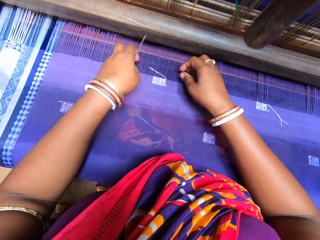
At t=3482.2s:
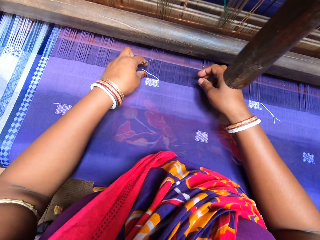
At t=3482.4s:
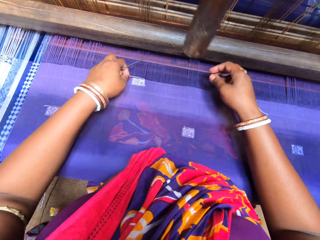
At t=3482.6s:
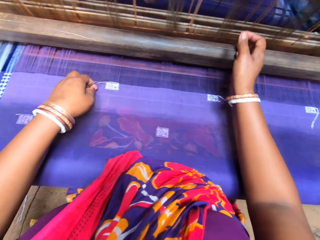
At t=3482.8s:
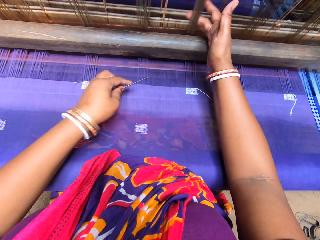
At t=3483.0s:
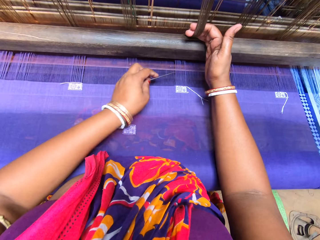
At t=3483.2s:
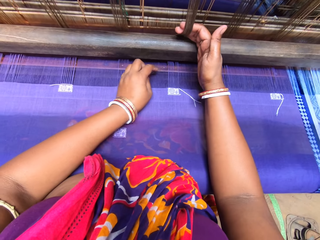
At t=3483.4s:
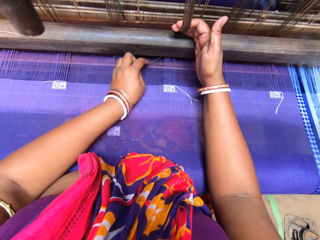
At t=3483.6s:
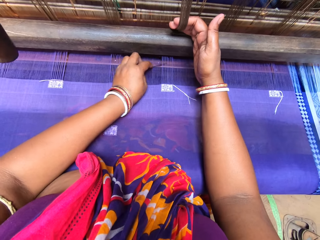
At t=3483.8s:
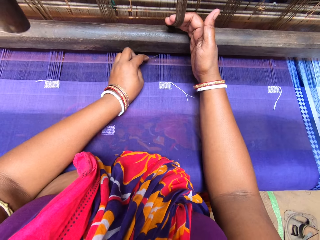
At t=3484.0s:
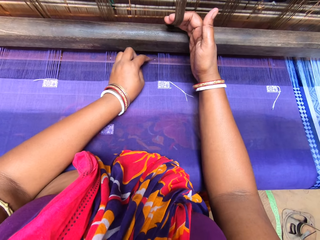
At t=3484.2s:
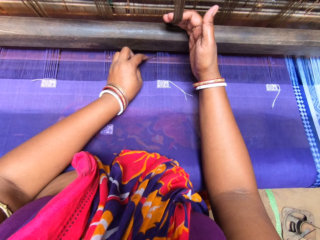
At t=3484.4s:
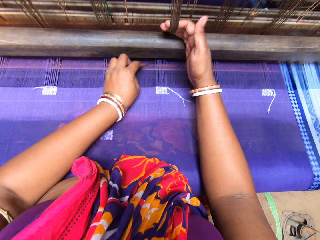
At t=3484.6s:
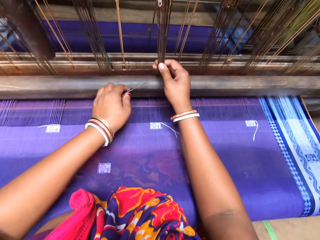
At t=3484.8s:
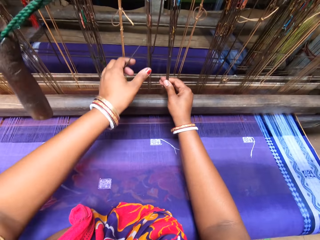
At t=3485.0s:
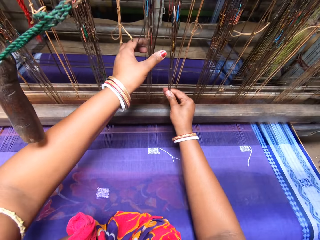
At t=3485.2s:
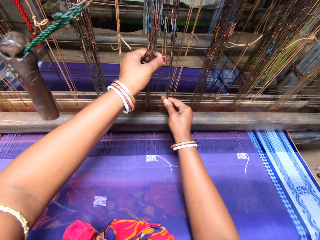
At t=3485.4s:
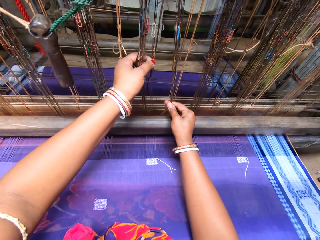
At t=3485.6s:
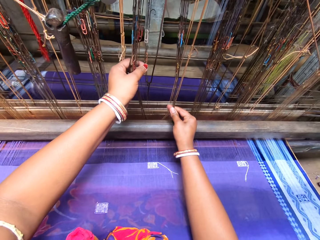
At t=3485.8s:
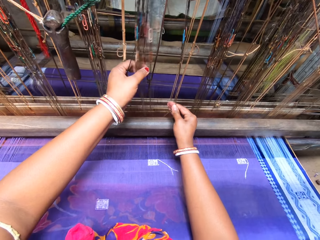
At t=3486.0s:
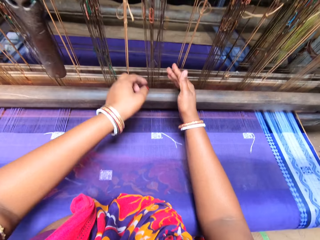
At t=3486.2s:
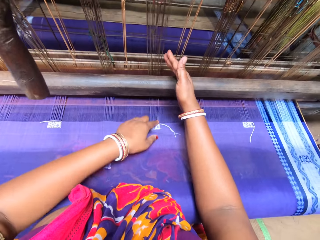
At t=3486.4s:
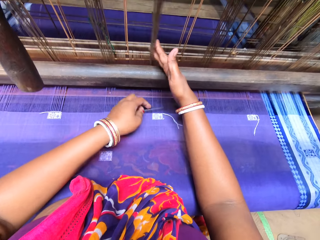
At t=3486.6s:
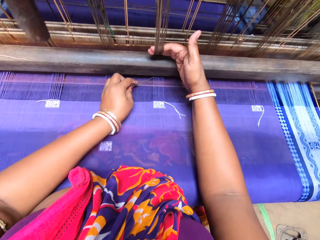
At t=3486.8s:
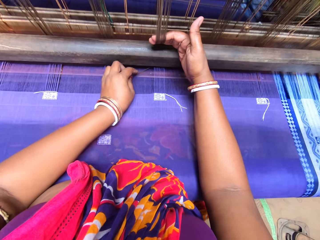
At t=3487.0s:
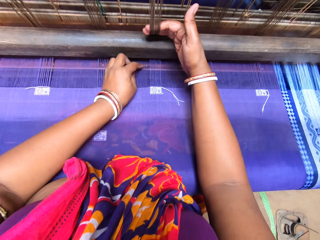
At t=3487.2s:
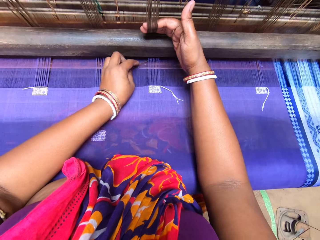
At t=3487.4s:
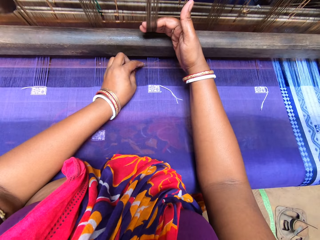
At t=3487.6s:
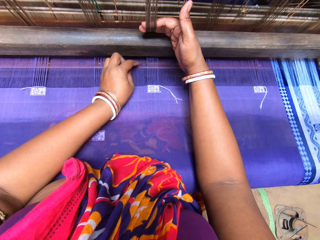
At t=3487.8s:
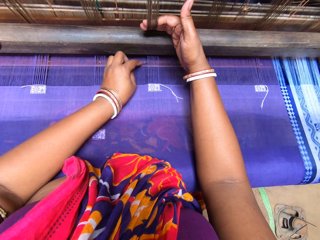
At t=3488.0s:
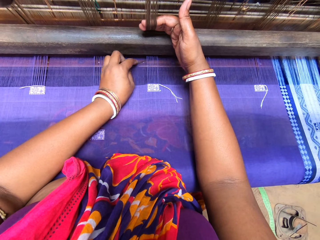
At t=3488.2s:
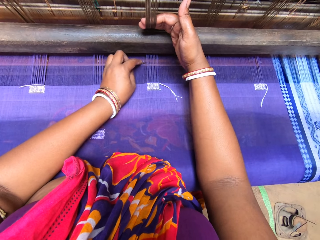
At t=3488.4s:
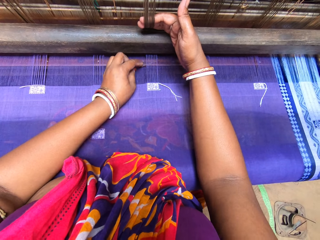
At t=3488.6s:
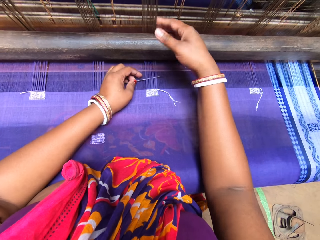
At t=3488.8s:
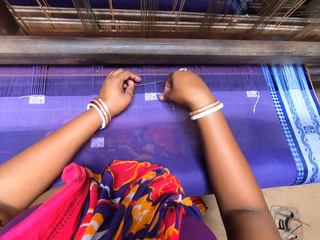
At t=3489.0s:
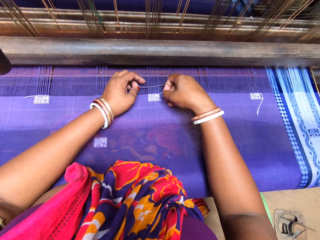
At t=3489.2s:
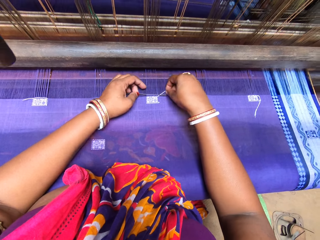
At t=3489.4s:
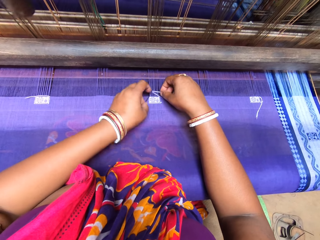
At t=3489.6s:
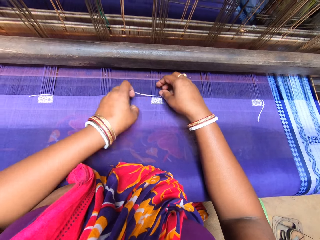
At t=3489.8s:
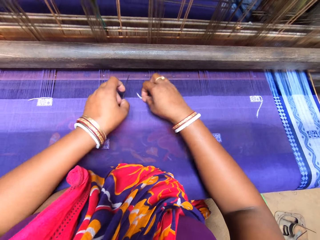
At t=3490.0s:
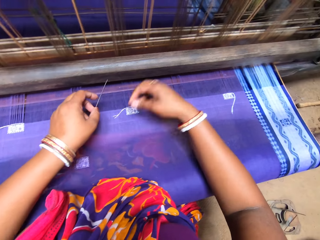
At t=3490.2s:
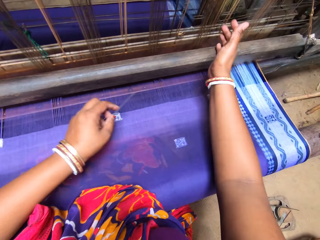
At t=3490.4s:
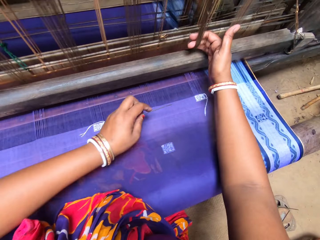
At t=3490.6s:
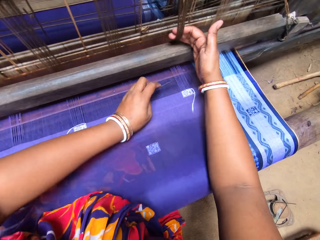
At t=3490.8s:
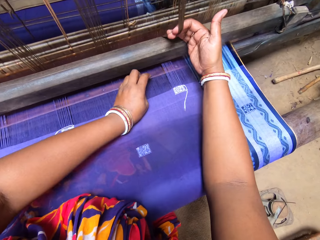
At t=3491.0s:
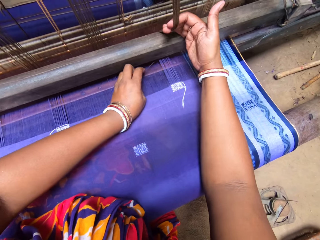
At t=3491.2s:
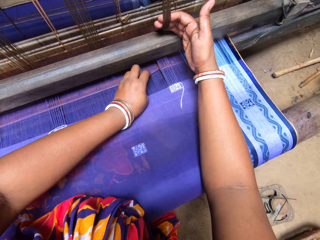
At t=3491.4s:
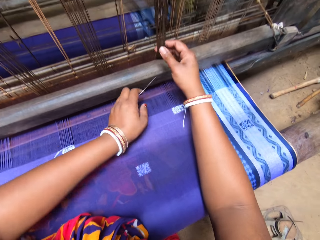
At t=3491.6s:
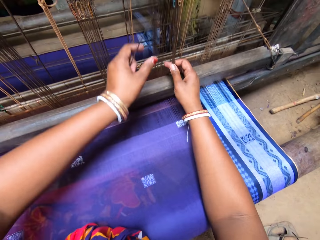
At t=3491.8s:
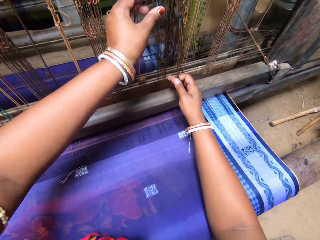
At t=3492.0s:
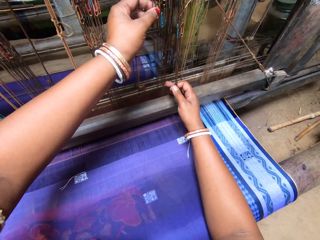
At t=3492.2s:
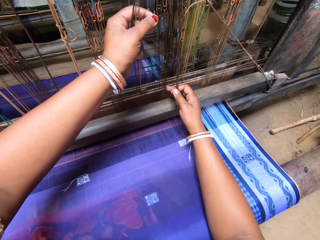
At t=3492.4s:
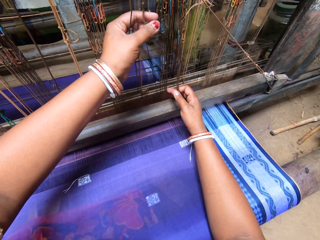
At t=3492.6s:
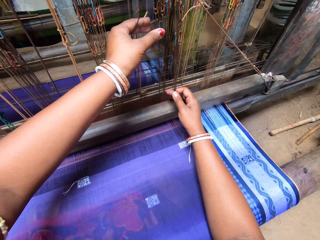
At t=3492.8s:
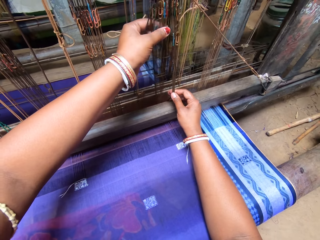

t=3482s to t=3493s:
The camera wearer separates a heald wire with her right hand. She separates the heald wire with her hands. She drafts patterns on the tapestry with the tapestry needle in her left hand.

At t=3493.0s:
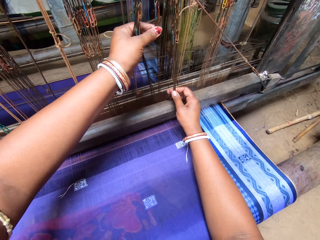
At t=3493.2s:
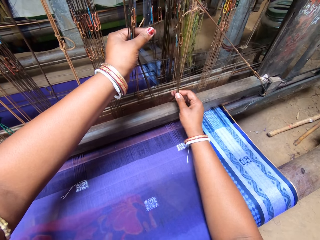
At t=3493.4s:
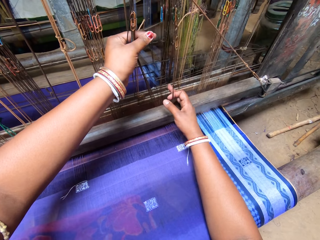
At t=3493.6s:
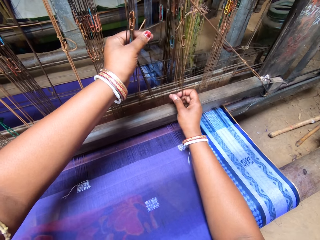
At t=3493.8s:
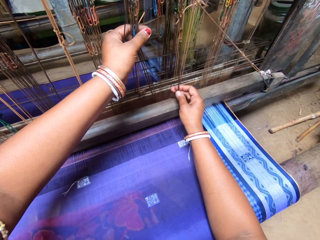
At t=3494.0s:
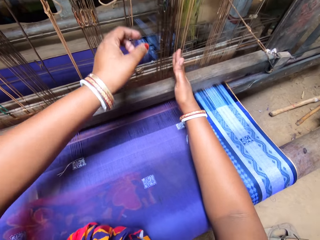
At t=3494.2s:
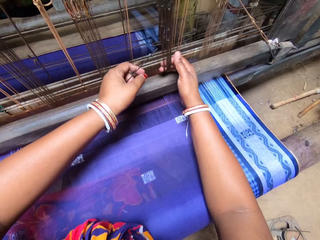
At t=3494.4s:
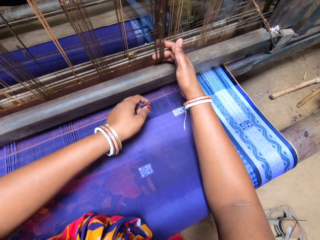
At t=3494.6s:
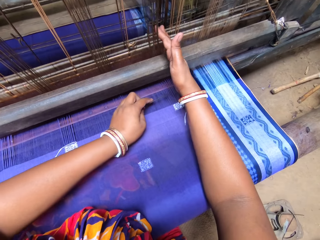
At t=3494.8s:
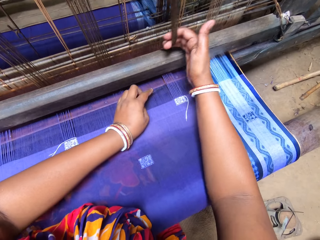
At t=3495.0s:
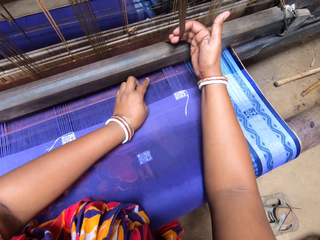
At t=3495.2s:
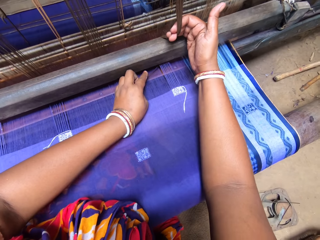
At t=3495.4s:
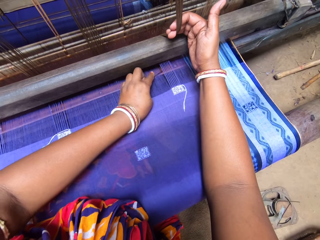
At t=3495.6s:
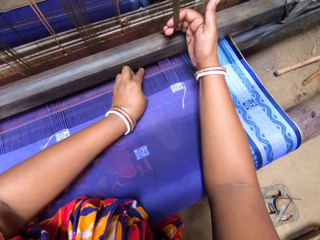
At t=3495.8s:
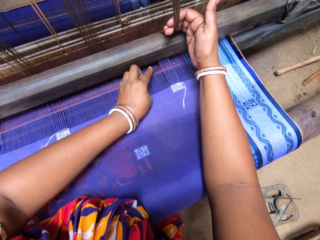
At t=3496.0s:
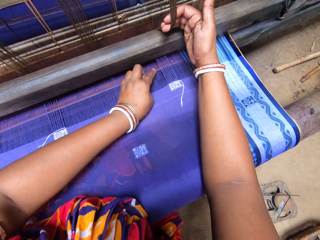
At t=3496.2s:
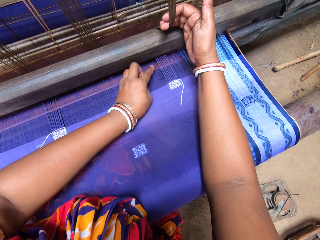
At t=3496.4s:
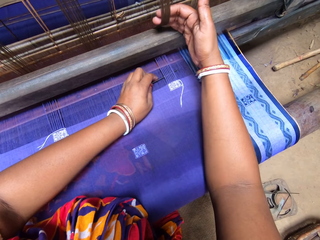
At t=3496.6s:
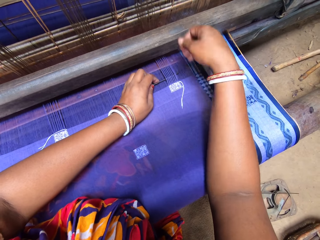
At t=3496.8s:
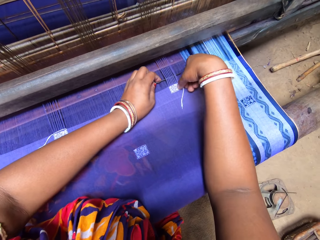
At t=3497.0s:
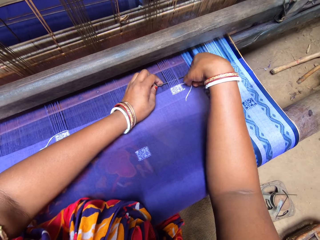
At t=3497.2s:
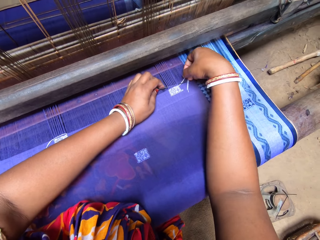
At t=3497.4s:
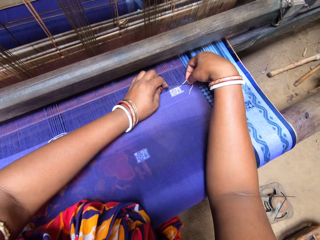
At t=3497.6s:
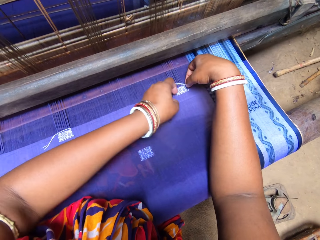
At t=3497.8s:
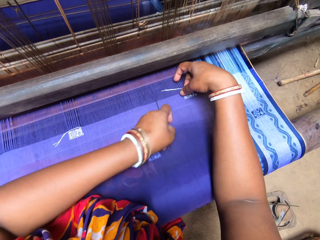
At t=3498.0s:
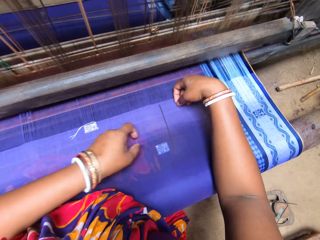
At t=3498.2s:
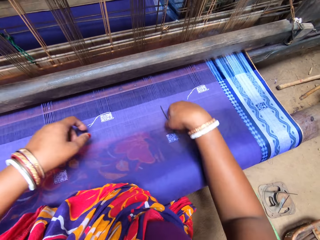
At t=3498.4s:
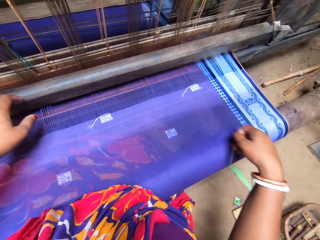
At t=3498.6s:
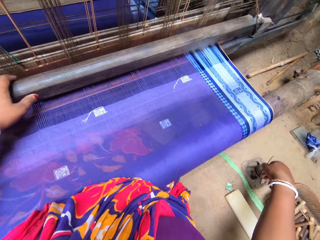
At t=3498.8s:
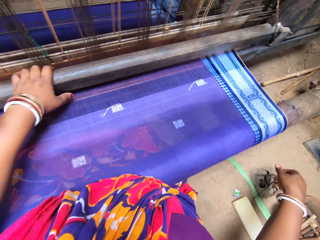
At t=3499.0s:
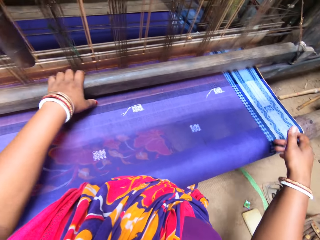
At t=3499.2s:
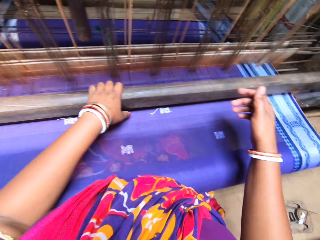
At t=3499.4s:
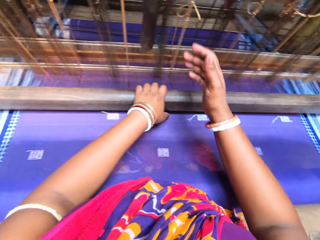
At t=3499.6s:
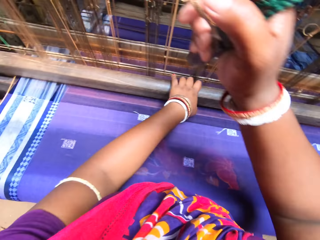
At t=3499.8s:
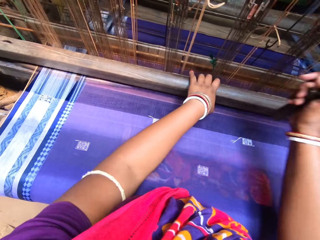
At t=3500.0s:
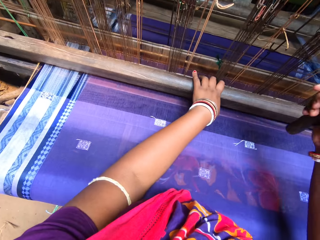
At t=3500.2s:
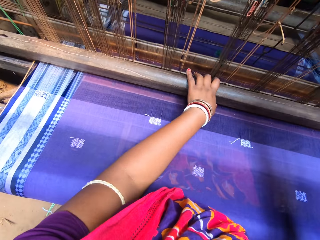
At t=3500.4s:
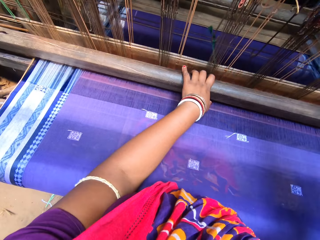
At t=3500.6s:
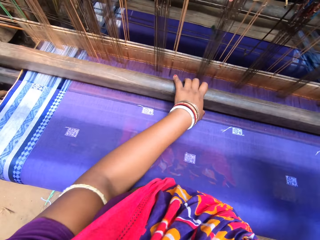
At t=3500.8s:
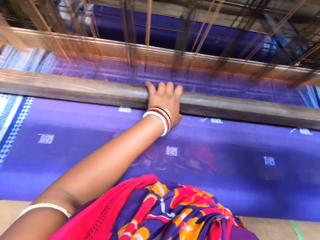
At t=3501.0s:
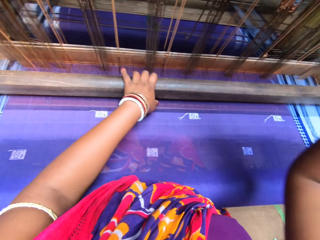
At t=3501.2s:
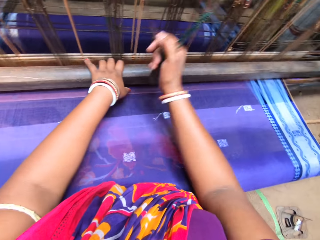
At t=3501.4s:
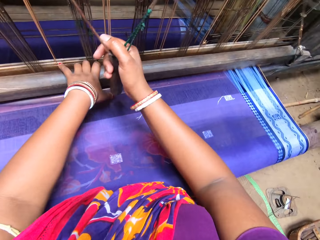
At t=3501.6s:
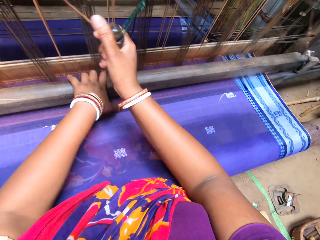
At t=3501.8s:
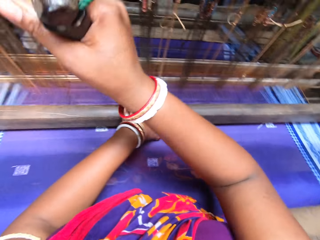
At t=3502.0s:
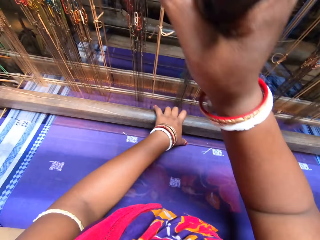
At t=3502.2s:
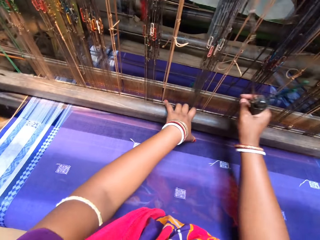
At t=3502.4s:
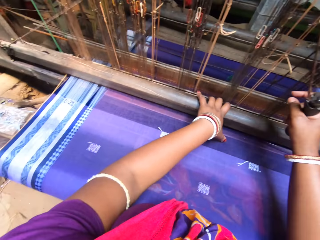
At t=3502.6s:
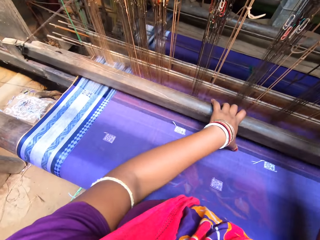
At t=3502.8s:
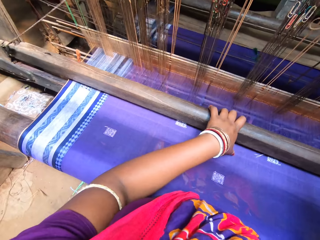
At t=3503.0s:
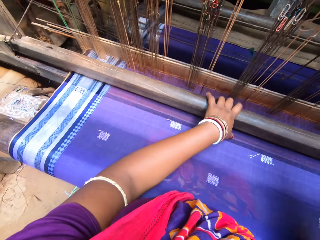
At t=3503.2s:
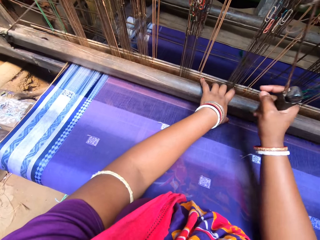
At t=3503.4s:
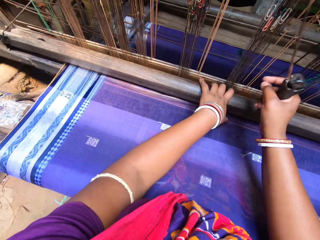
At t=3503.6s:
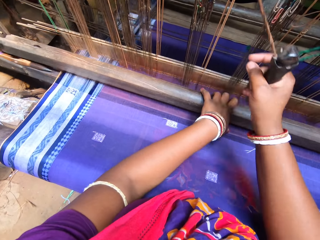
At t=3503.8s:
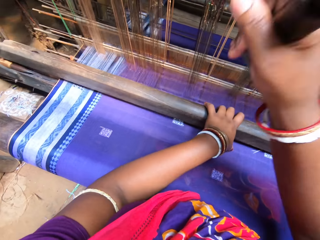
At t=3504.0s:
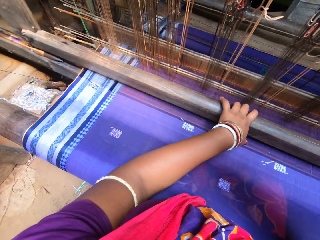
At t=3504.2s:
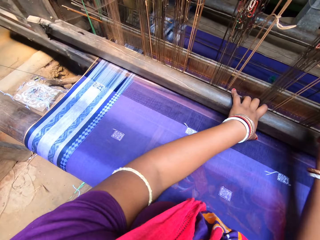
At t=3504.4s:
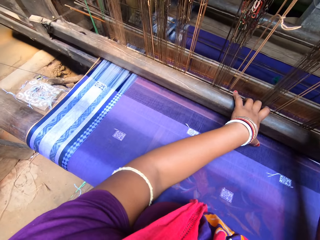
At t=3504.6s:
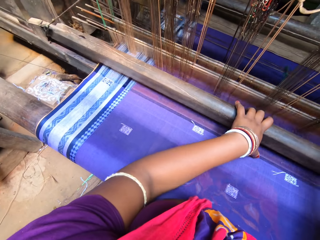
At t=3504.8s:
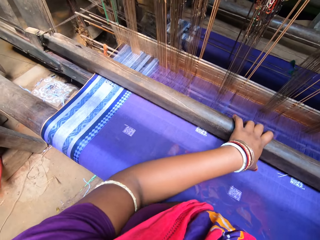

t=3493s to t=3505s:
The camera wearer drops the tapestry needle on the tapestry with her left hand. She drops the tapestry needle on the floor with her right hand. She weaves the tapestry with both hands. She sews the threads with a machine.
